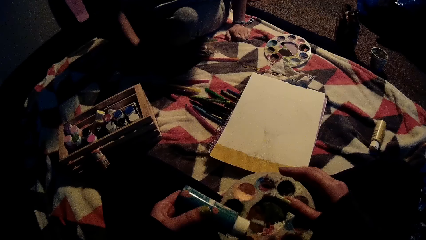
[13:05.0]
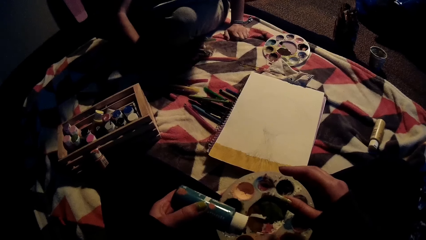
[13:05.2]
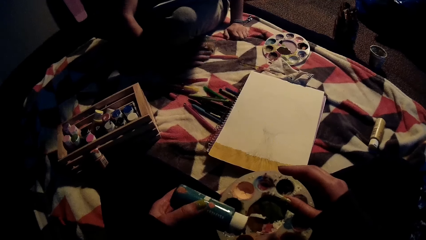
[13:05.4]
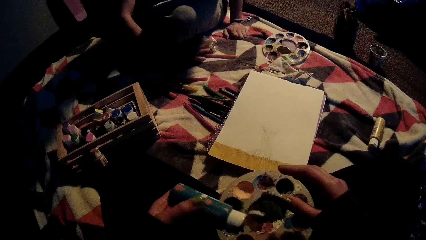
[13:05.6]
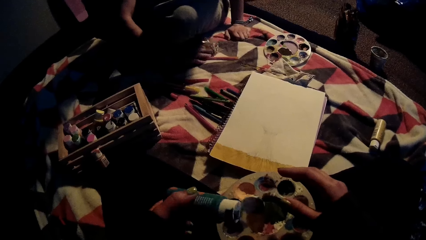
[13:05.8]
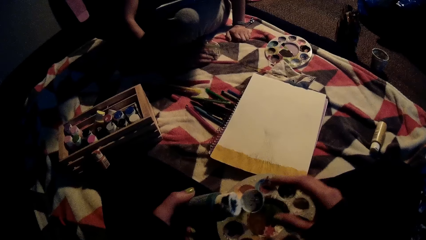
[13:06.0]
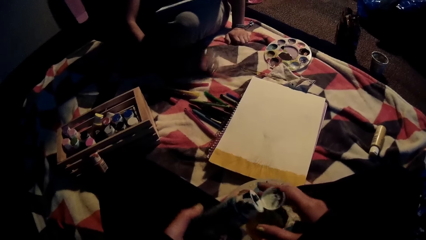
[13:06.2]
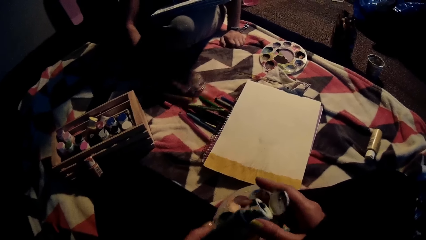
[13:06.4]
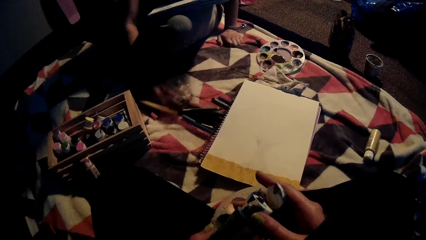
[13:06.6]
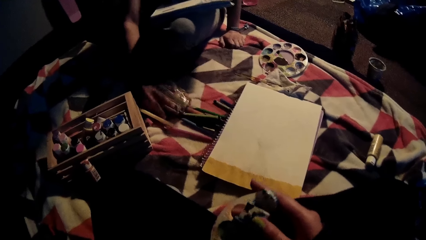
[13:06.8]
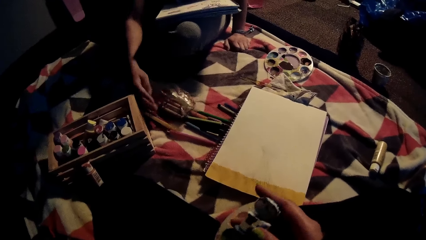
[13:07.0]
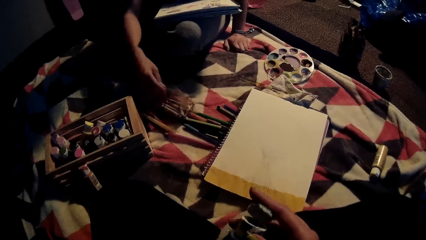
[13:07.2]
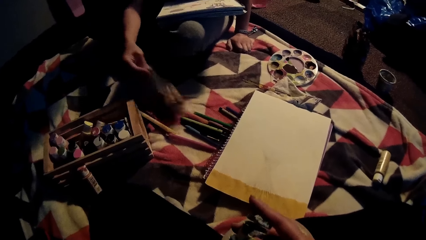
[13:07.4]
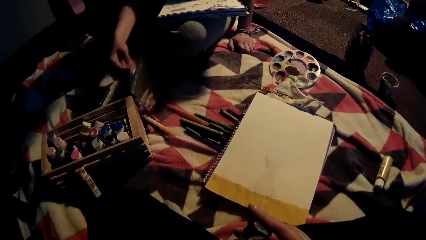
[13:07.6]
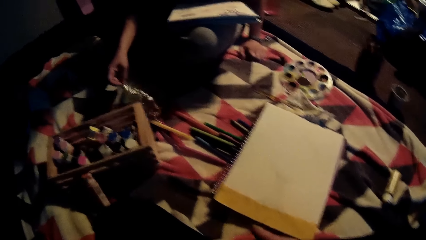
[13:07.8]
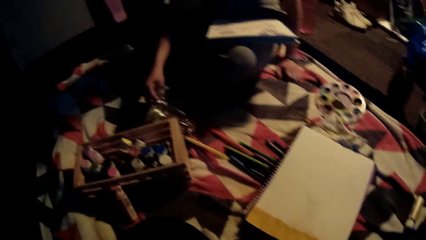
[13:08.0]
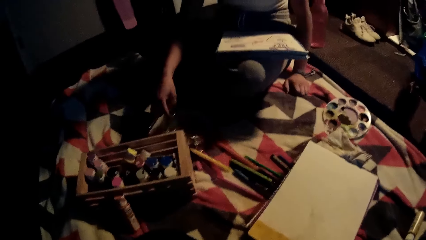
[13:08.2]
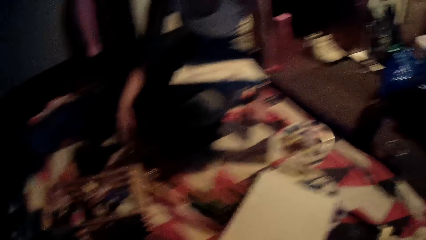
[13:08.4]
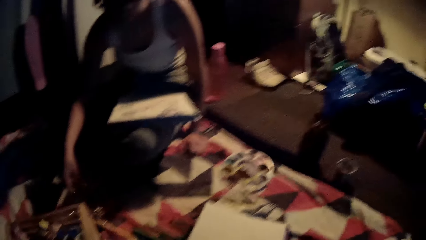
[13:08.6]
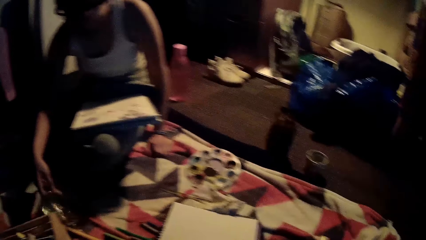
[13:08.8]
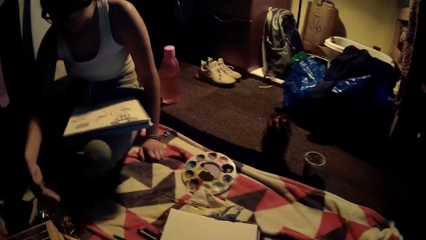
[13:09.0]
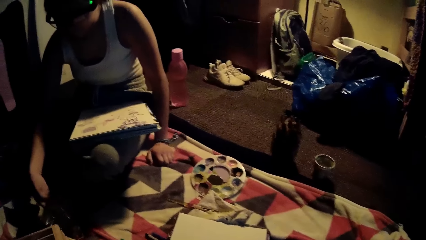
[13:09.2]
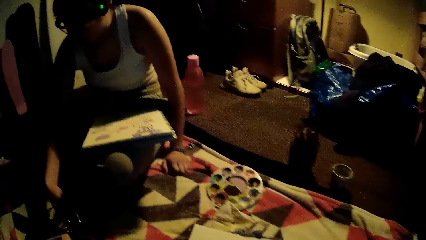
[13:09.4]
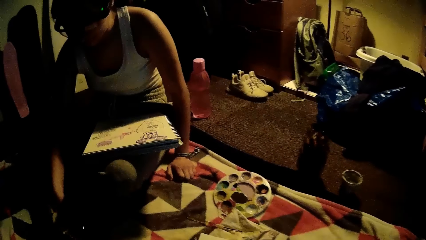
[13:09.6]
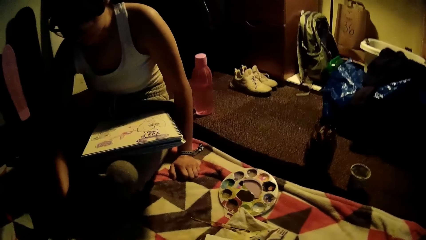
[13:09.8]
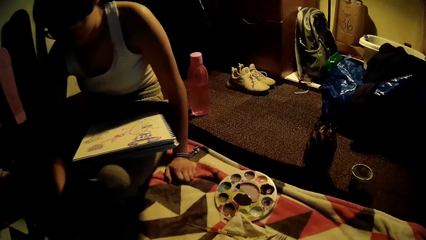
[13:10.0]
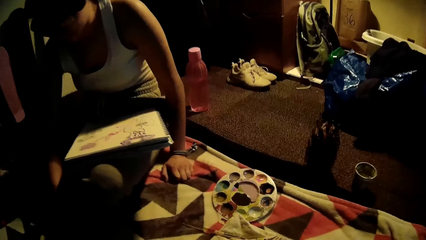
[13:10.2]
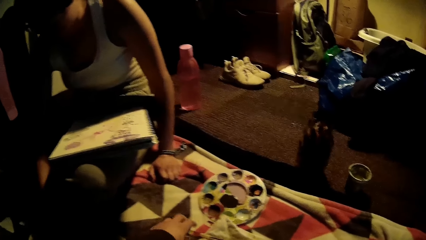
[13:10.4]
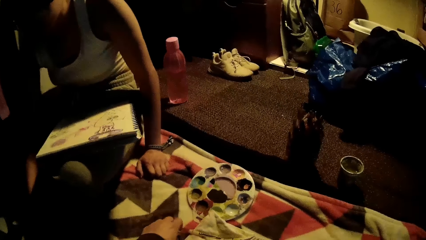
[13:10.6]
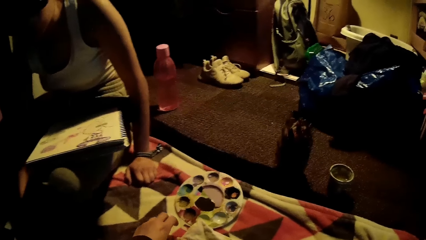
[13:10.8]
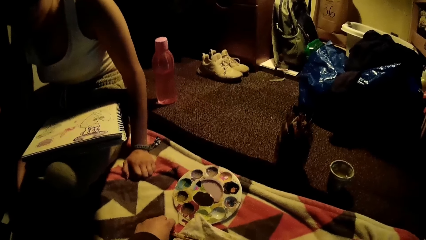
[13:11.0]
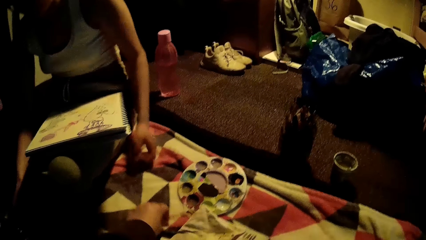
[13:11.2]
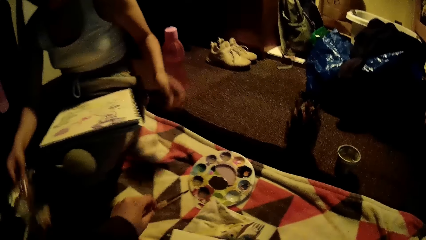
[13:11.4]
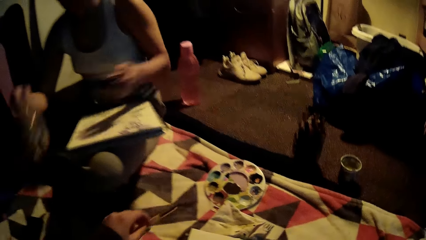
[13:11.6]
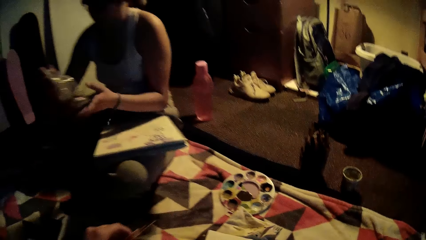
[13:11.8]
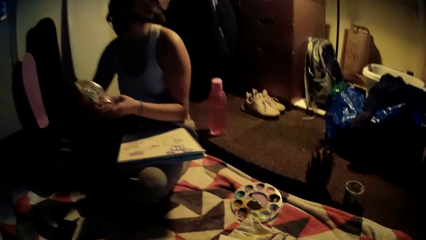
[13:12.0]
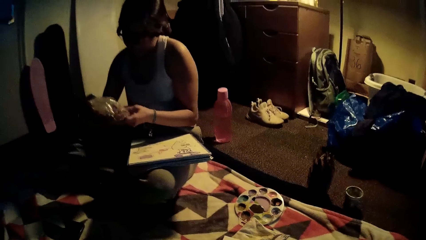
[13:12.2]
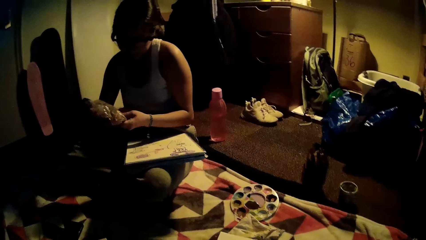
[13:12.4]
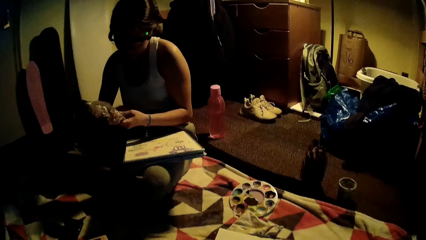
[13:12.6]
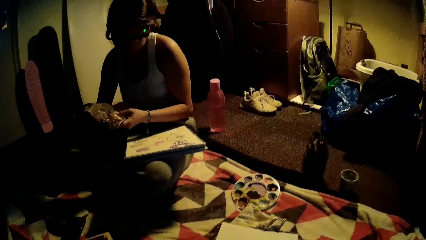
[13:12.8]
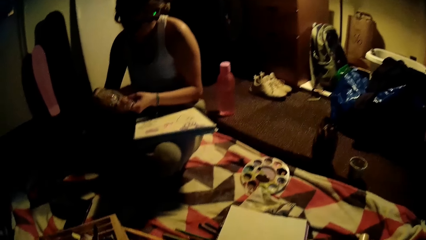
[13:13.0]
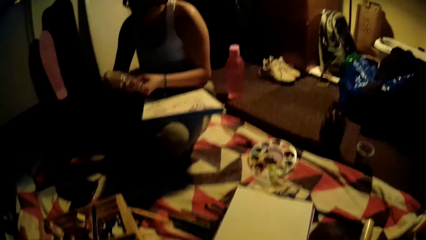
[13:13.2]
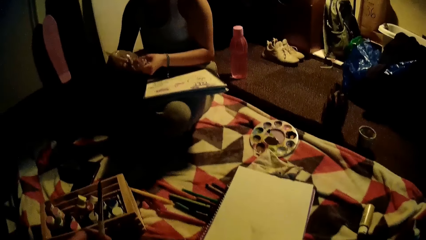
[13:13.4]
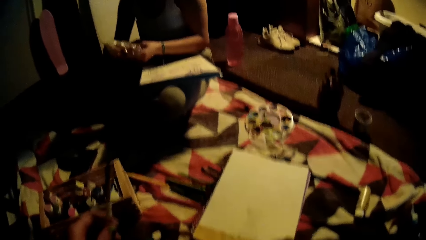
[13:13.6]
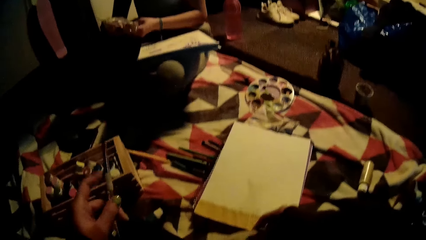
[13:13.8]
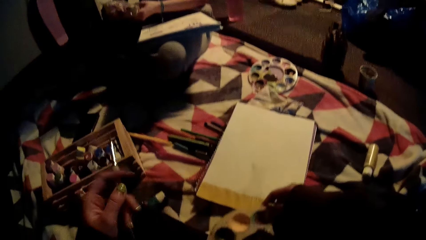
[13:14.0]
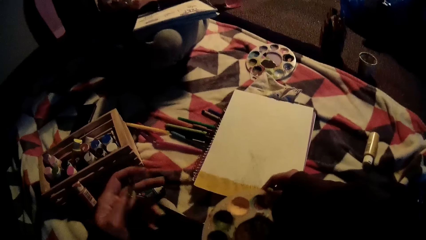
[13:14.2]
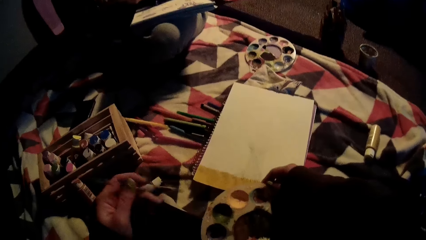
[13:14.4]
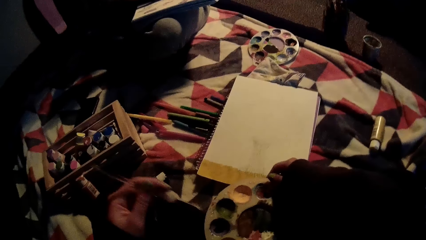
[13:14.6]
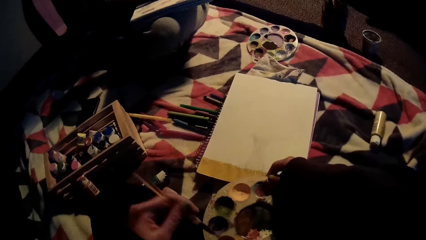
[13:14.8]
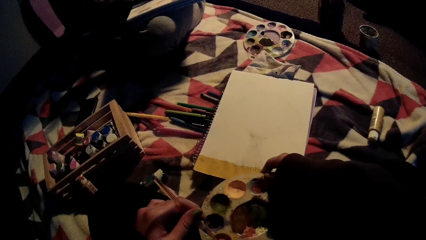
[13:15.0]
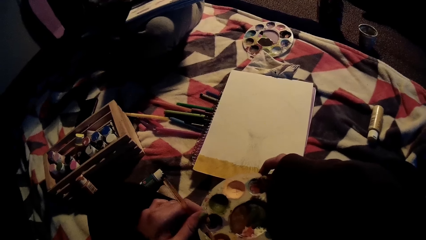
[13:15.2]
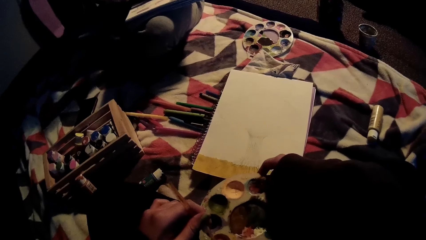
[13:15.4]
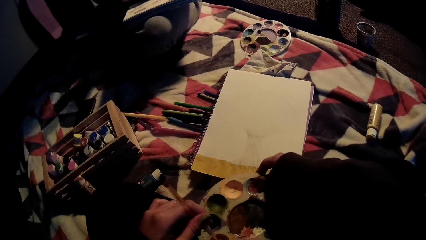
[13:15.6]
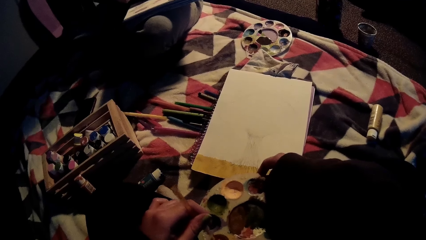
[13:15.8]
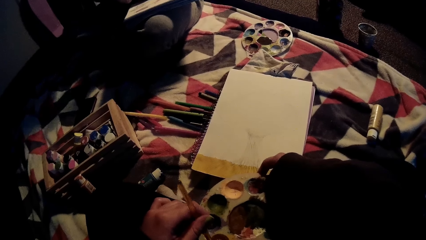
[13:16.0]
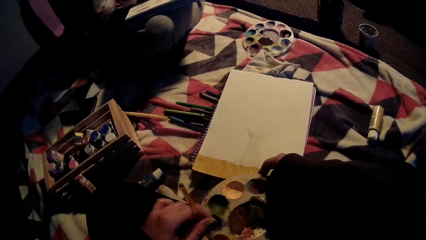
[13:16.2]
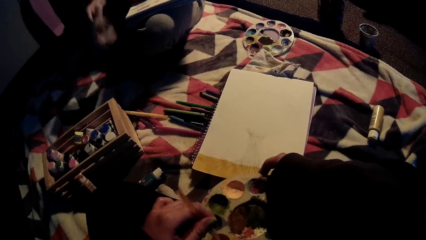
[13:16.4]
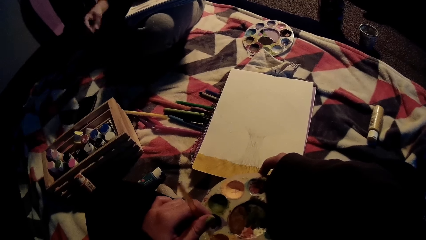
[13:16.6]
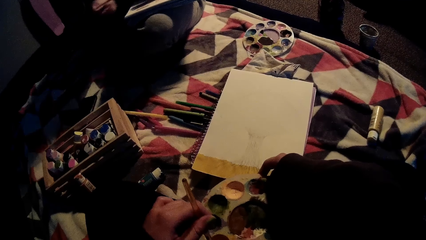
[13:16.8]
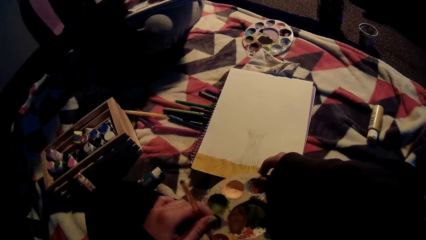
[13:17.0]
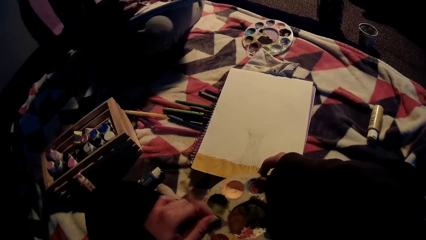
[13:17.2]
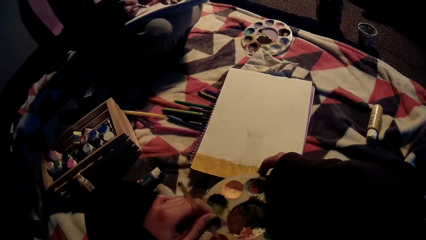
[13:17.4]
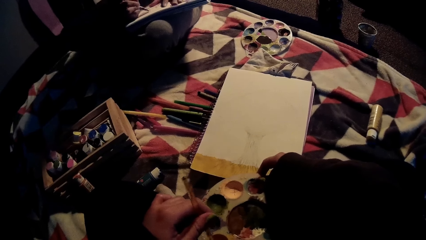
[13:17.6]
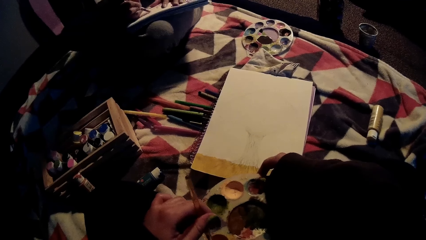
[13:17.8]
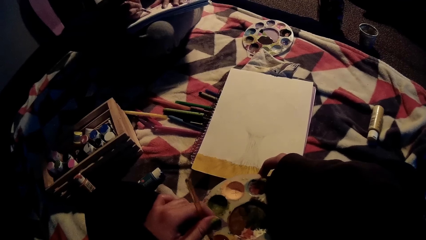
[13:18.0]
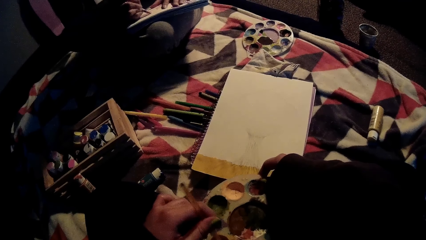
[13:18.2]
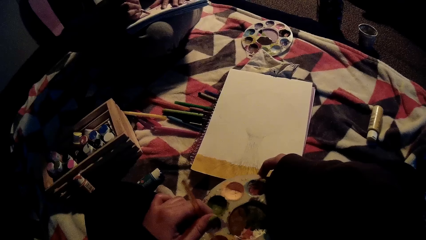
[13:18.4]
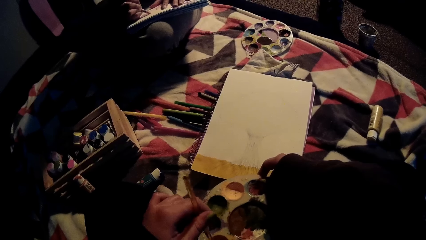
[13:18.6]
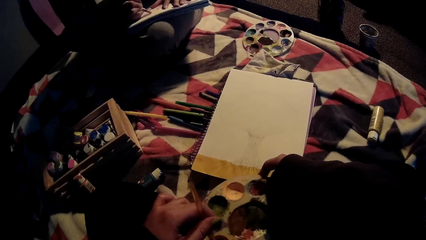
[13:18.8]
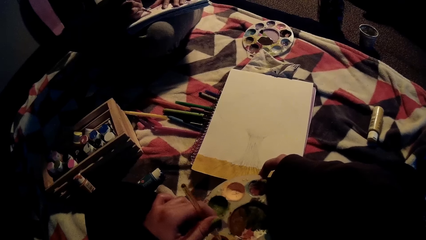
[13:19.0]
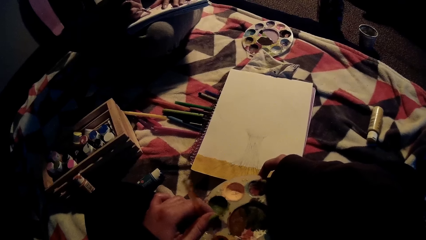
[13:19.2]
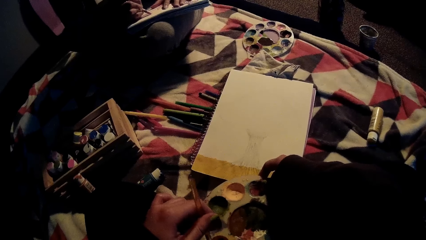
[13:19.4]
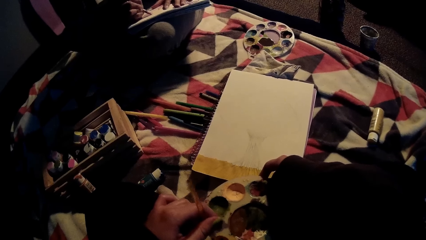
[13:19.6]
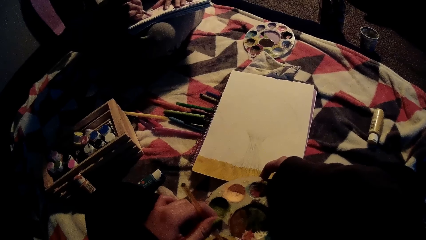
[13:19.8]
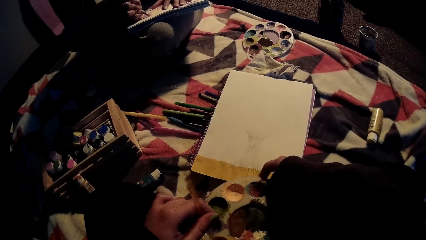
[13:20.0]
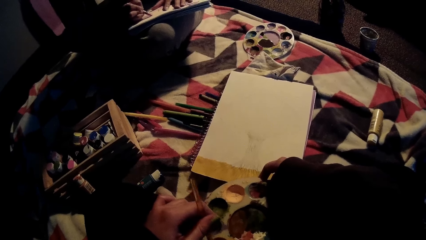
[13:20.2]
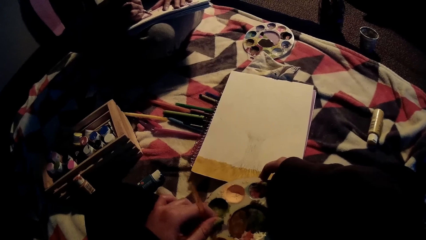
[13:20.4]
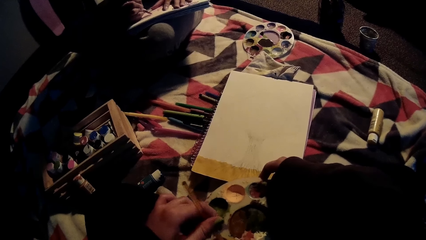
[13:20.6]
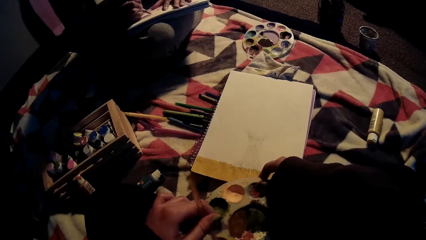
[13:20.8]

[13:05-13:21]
The woman pushes the paints. The camera wearer closes the cover of the skyblue paint tube with her right hand. The woman grabs a packet. The camera wearer dips the brush in paint. She picks up the paintbrush from the floor with her left hand. She dips the brush in the paint. She mixes the paint in the palette with the paintbrush in her left hand.
